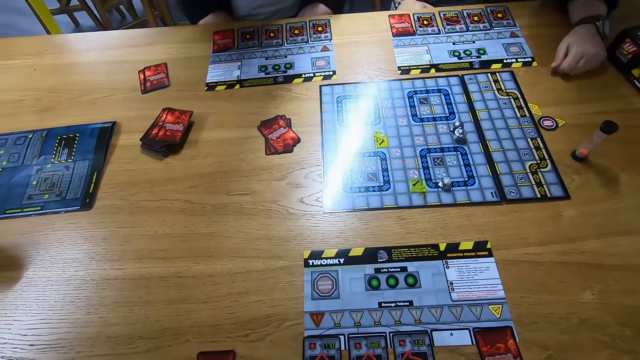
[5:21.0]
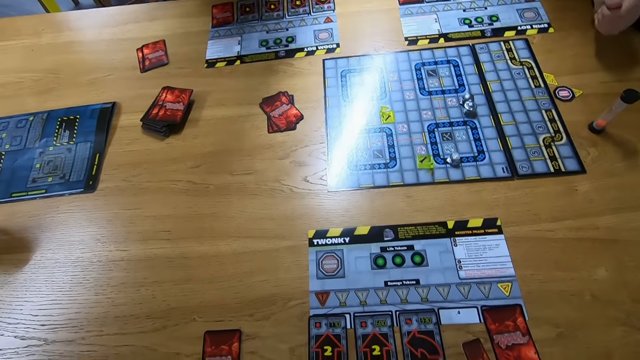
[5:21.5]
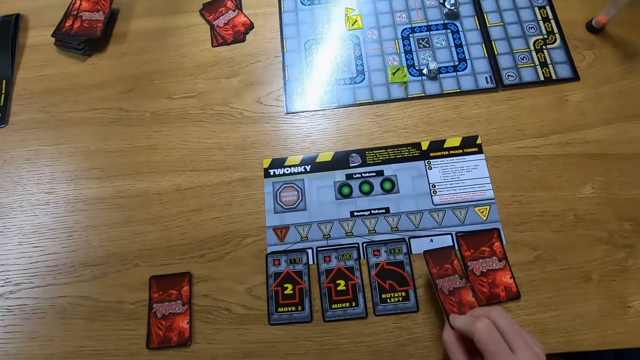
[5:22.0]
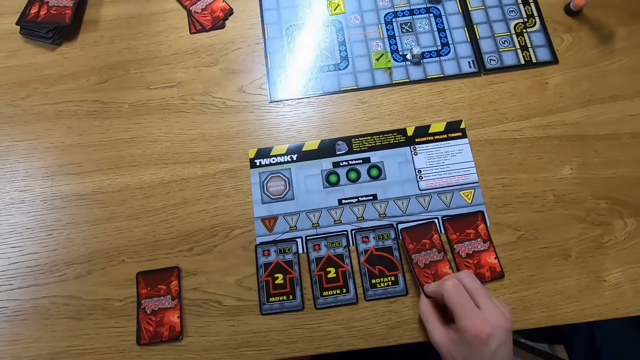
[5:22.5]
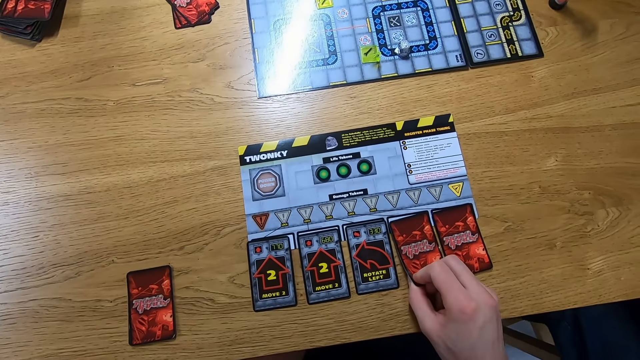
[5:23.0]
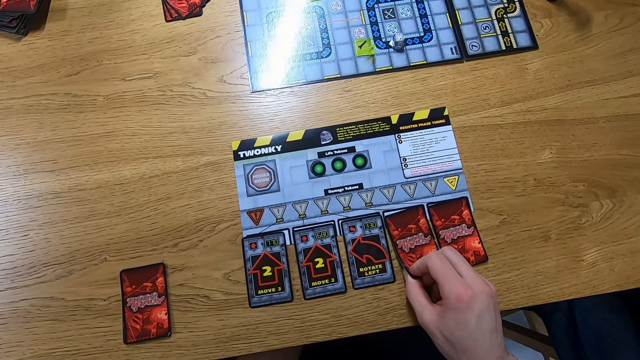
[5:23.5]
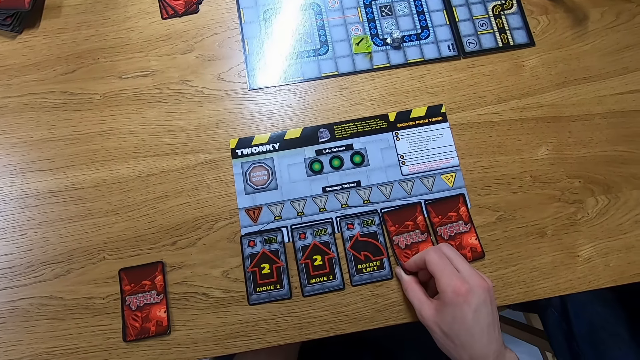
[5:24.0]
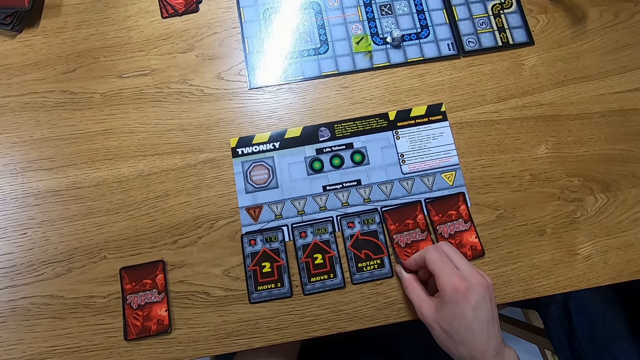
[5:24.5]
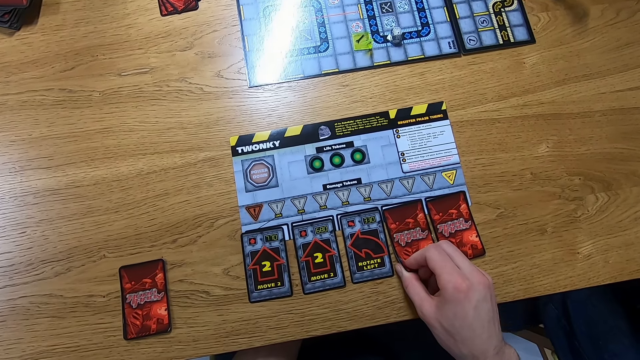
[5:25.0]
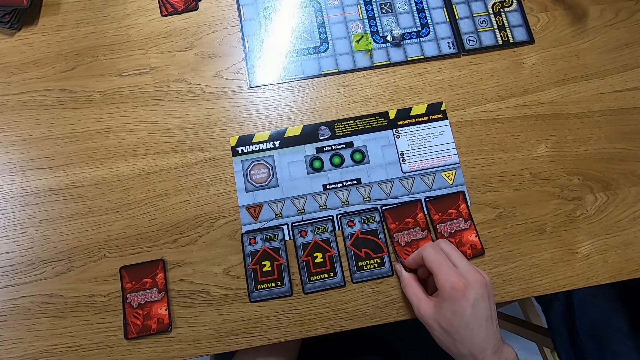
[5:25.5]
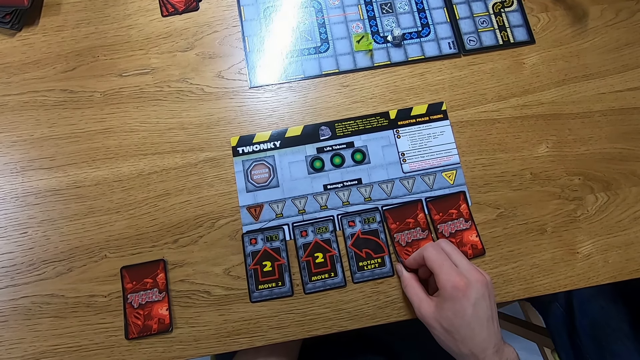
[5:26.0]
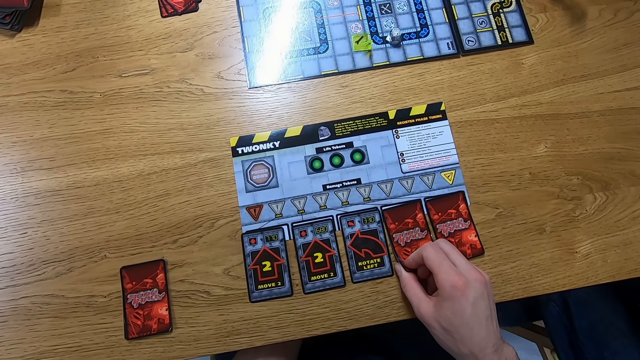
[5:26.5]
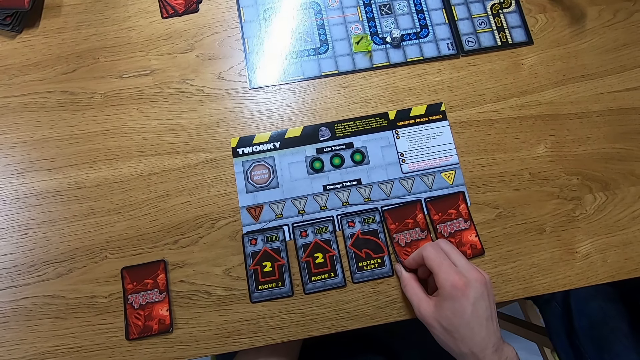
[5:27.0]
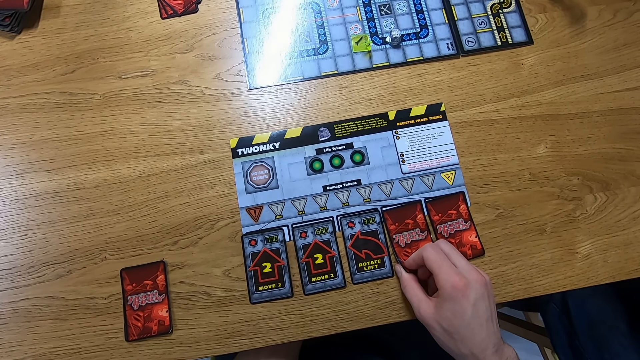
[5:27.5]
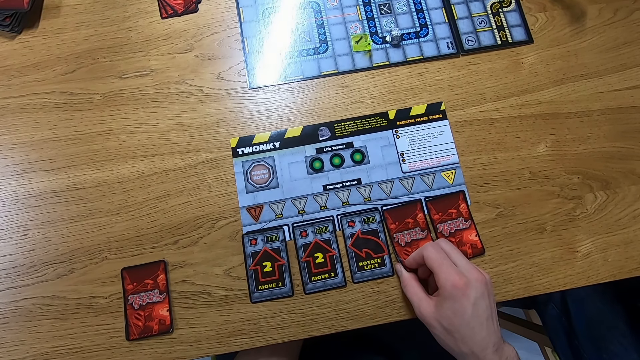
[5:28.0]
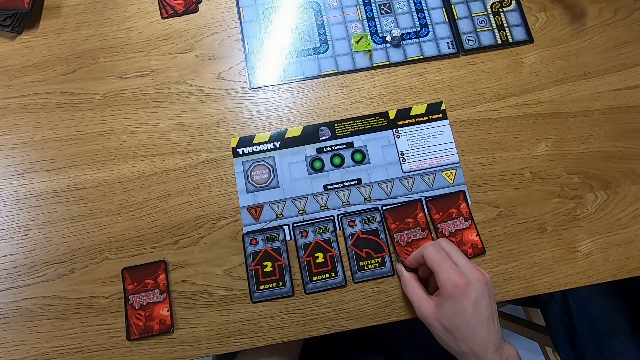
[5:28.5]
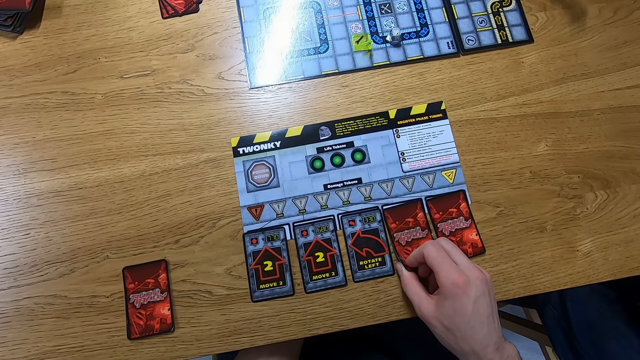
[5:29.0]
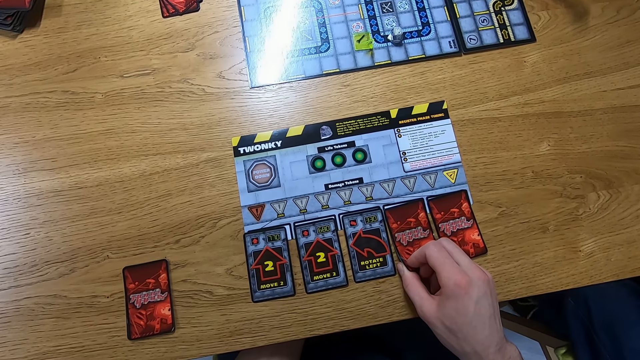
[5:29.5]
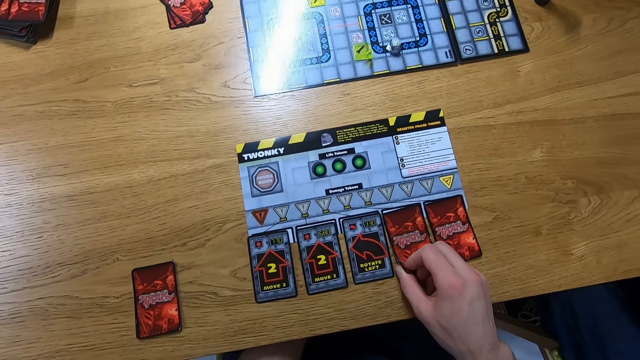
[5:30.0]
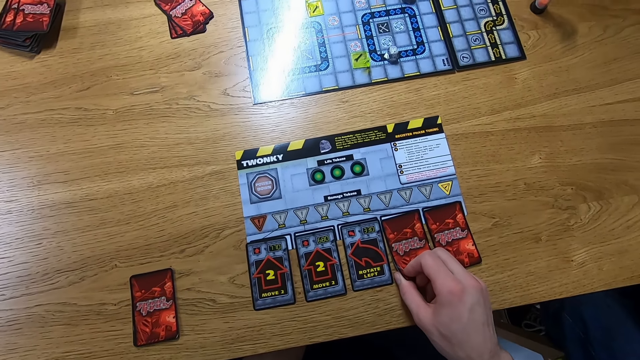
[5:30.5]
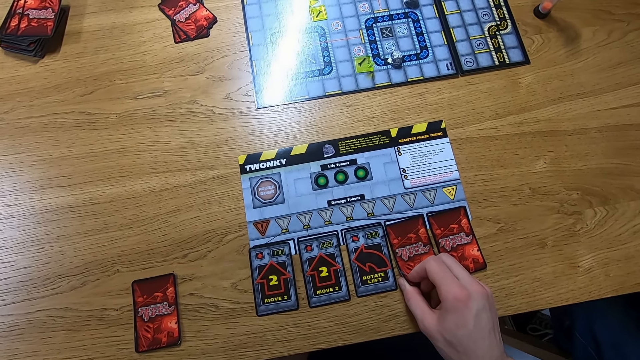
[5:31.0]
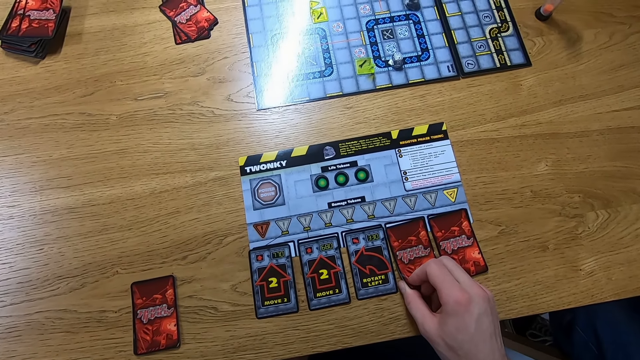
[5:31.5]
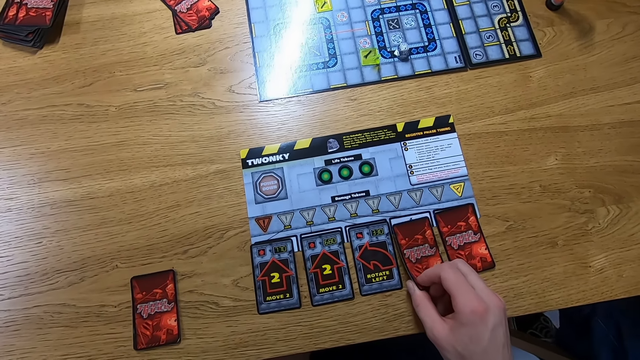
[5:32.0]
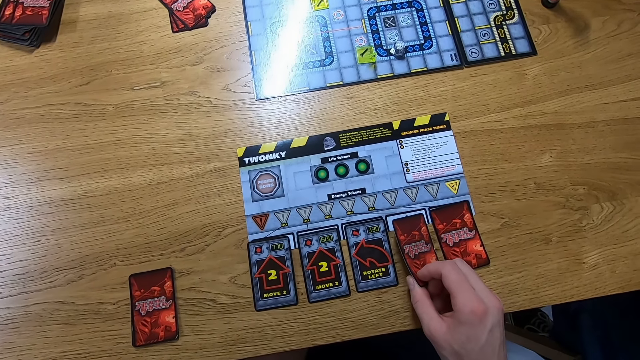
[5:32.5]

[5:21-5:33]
The camera wearer places the card on the table.

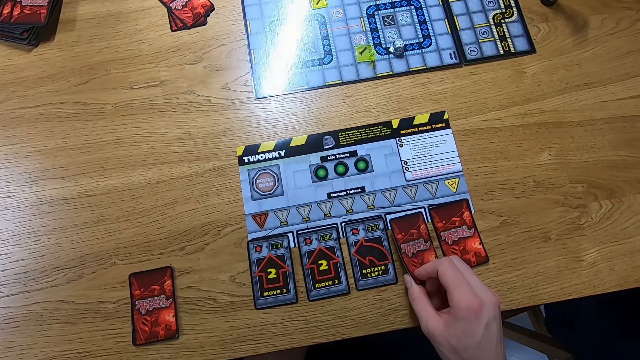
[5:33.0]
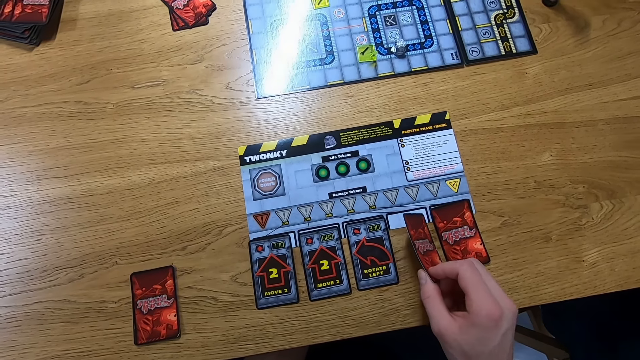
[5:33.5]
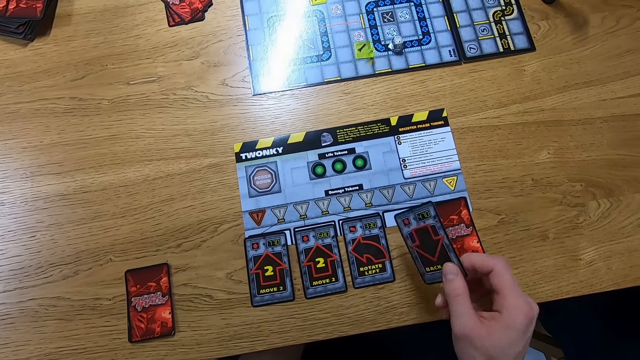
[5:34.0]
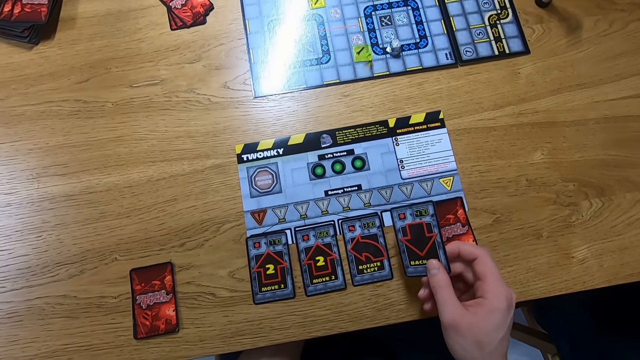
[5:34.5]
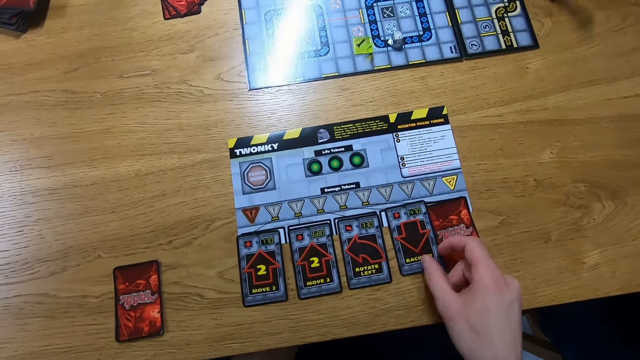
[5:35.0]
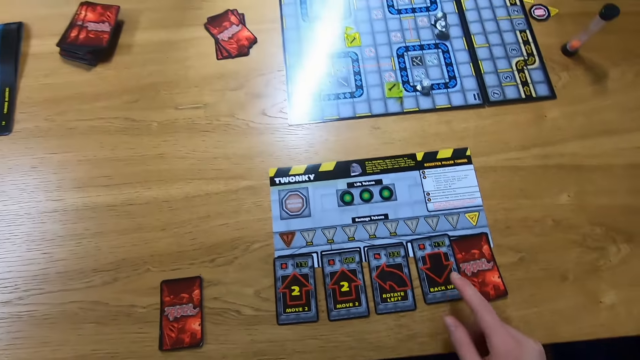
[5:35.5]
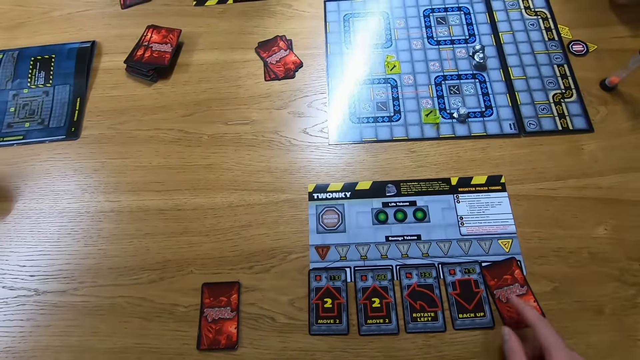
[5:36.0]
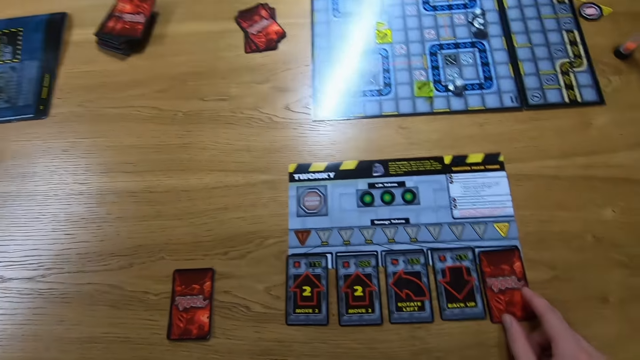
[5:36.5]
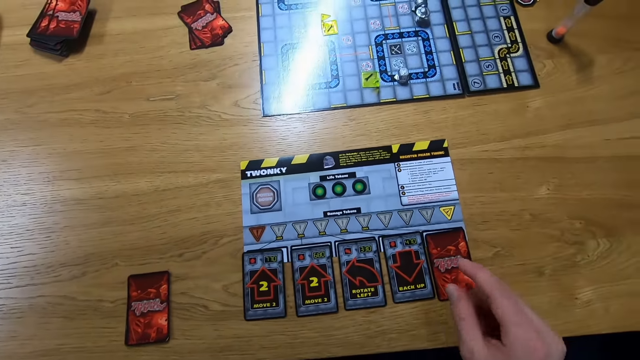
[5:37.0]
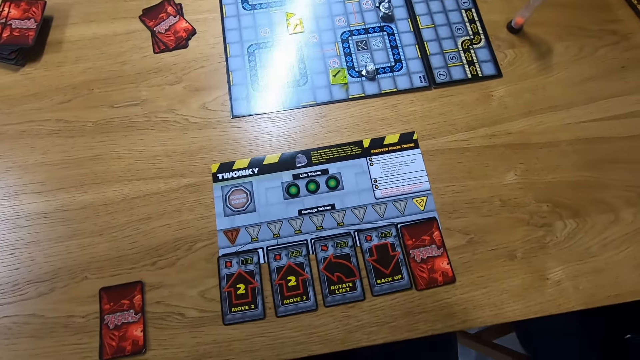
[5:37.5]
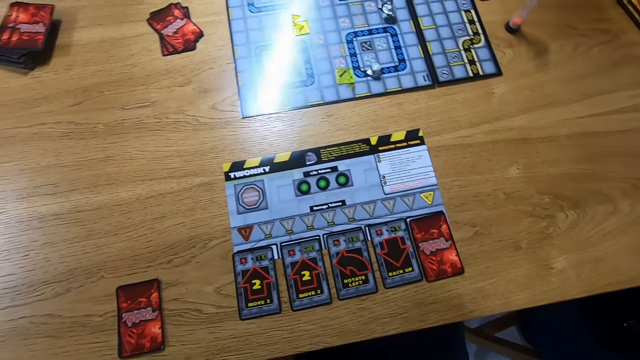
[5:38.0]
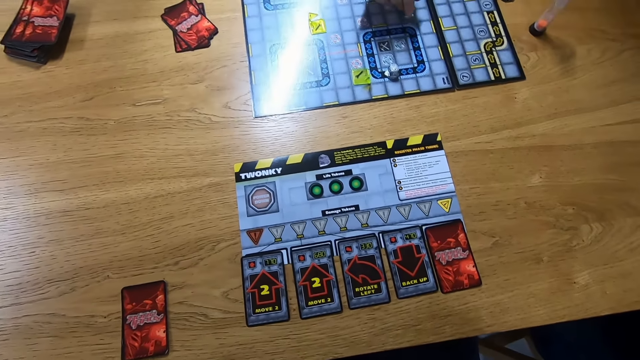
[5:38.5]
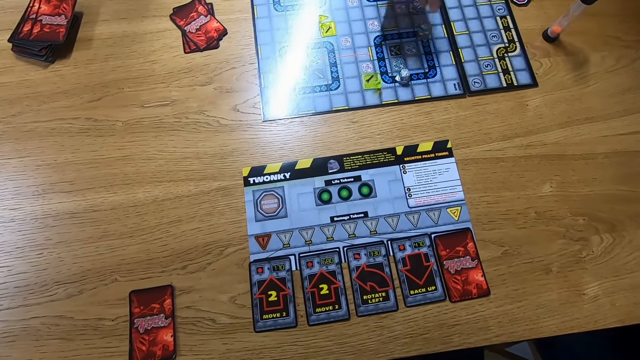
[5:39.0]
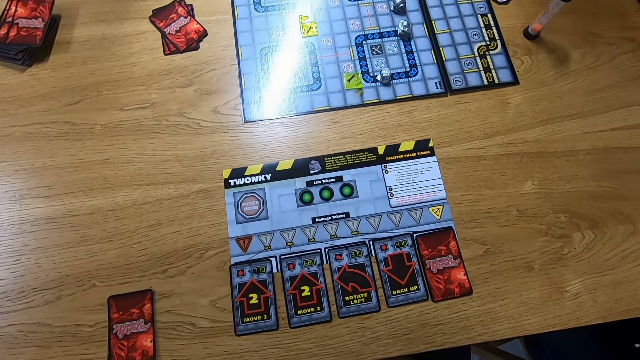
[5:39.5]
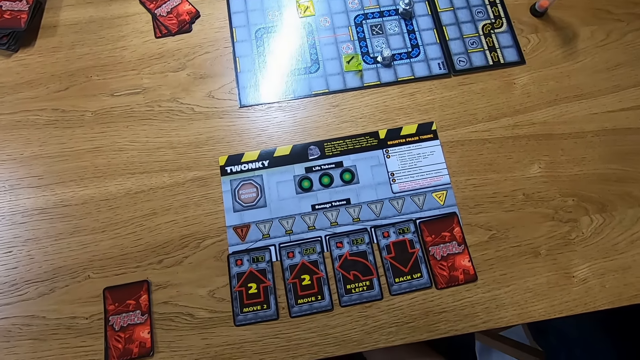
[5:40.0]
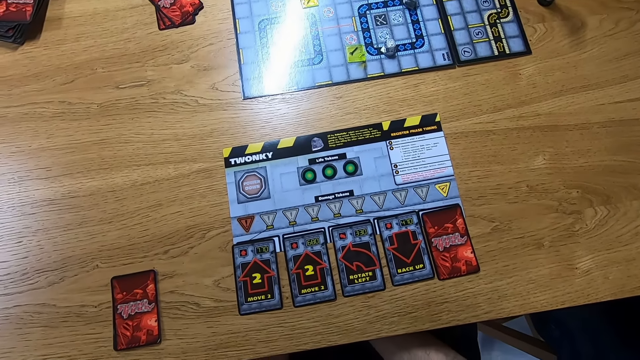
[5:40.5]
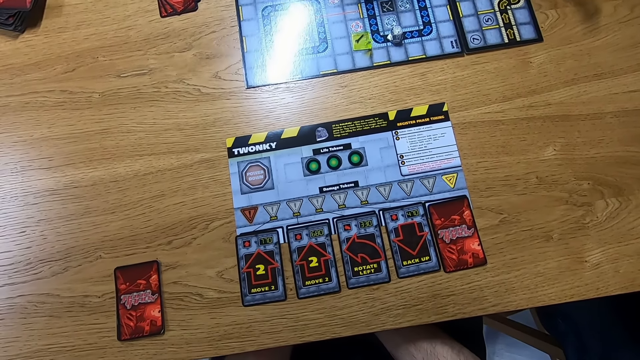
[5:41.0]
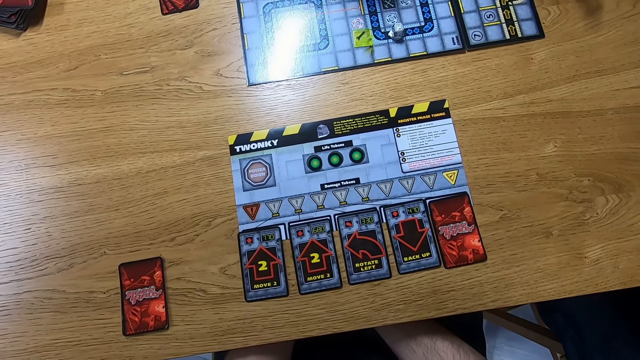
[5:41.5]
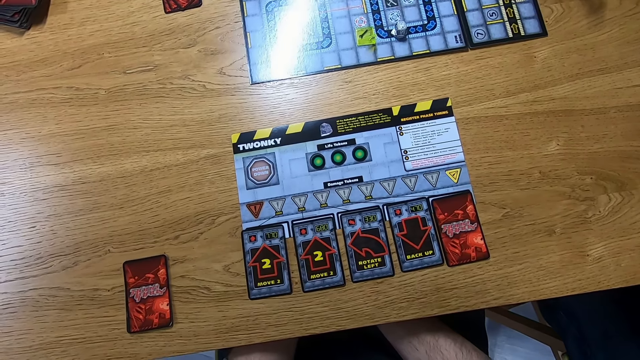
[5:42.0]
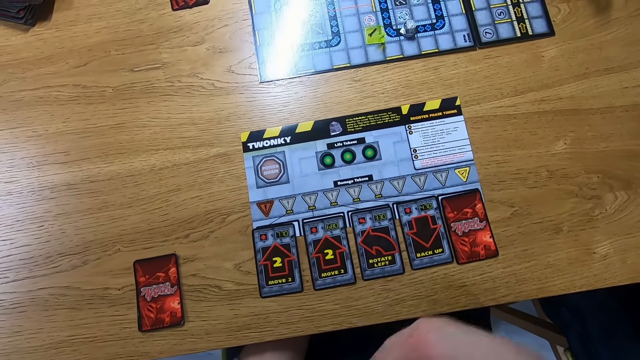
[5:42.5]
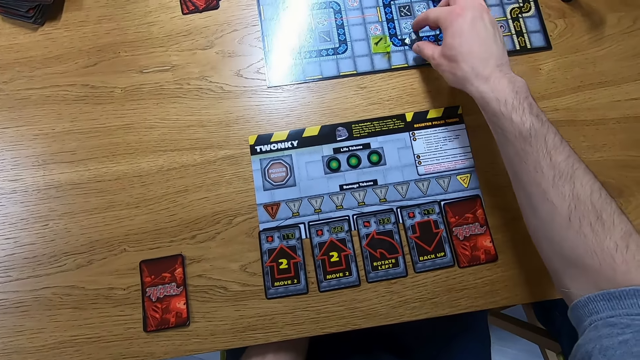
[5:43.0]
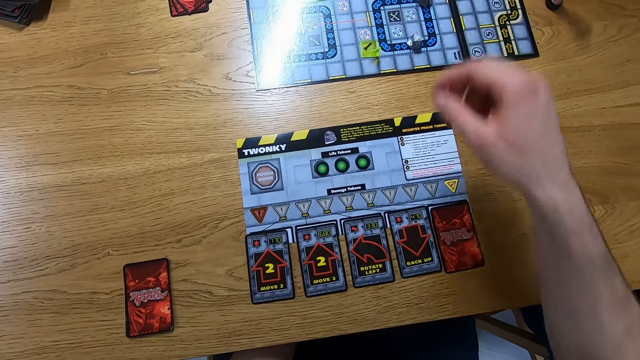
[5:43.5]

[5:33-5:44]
A lady plays the Robo Rally game.
